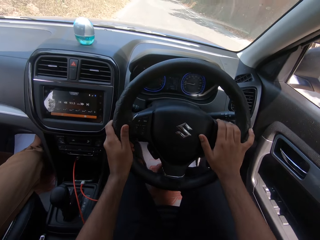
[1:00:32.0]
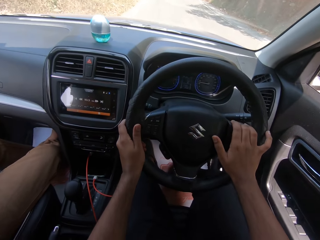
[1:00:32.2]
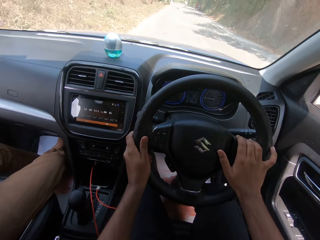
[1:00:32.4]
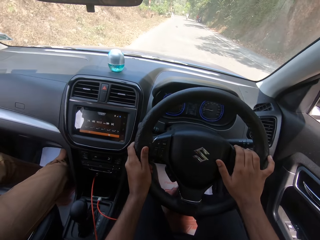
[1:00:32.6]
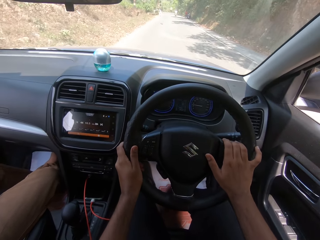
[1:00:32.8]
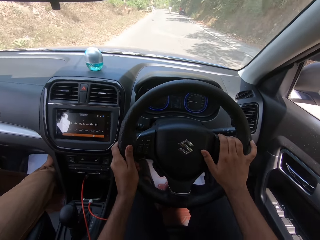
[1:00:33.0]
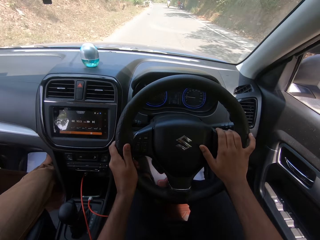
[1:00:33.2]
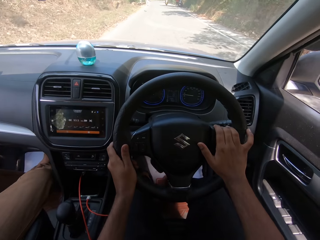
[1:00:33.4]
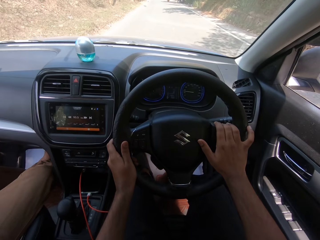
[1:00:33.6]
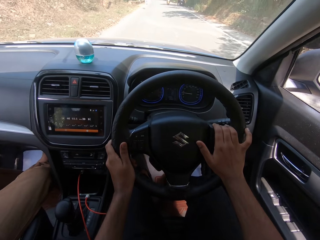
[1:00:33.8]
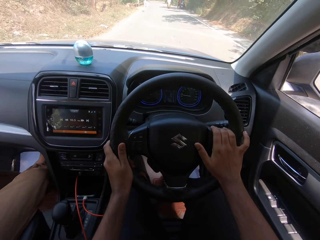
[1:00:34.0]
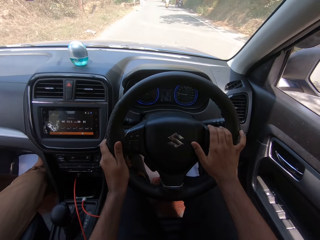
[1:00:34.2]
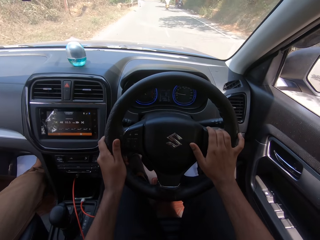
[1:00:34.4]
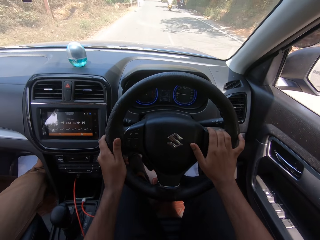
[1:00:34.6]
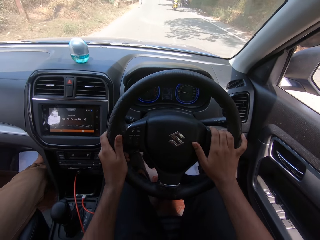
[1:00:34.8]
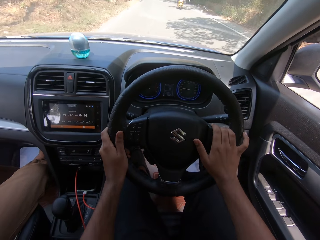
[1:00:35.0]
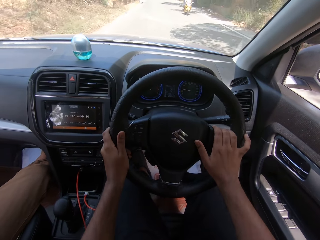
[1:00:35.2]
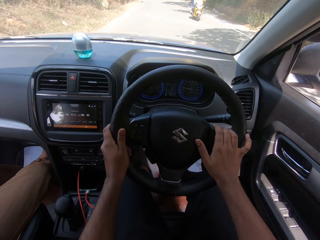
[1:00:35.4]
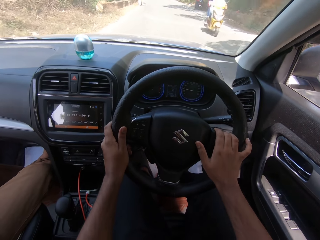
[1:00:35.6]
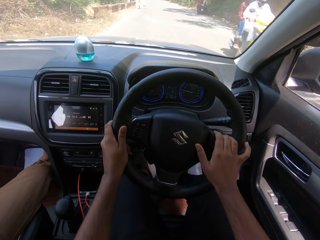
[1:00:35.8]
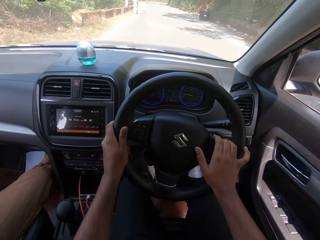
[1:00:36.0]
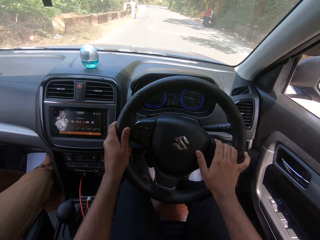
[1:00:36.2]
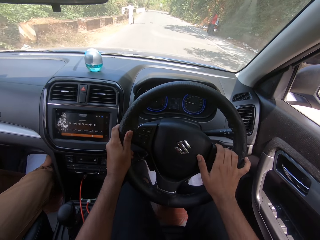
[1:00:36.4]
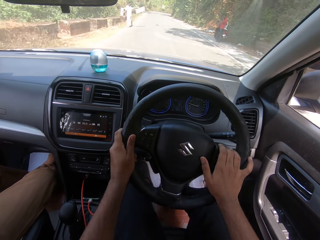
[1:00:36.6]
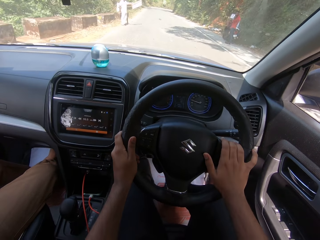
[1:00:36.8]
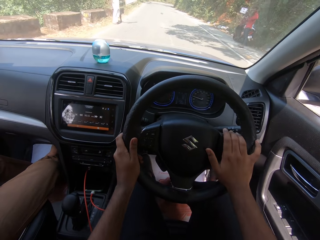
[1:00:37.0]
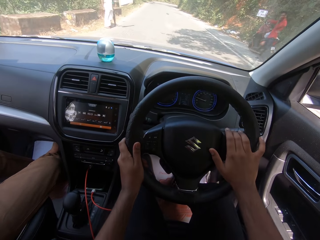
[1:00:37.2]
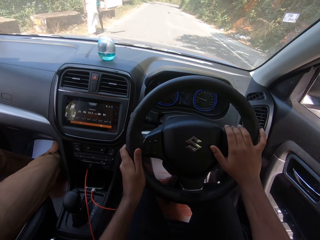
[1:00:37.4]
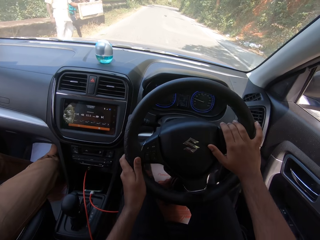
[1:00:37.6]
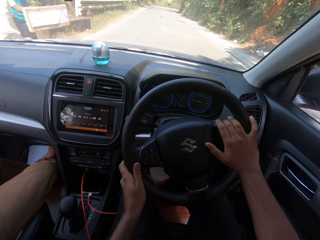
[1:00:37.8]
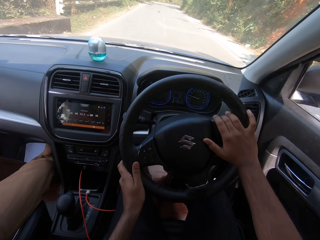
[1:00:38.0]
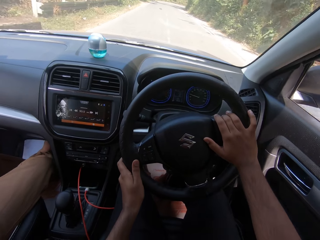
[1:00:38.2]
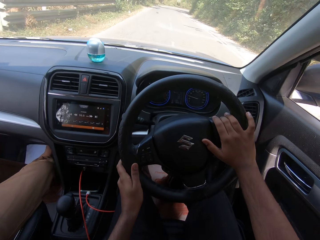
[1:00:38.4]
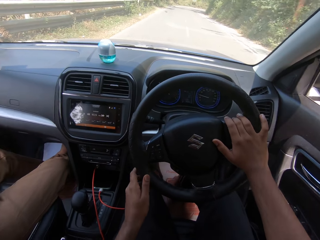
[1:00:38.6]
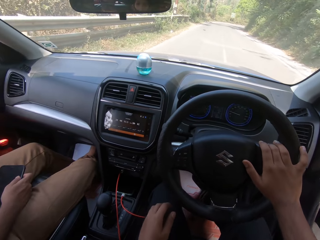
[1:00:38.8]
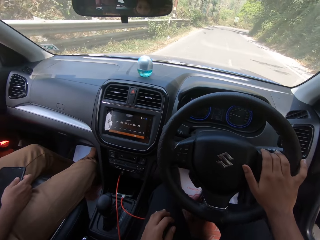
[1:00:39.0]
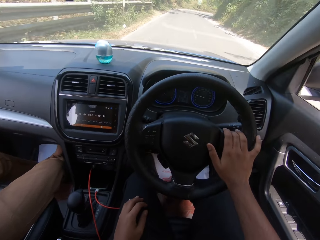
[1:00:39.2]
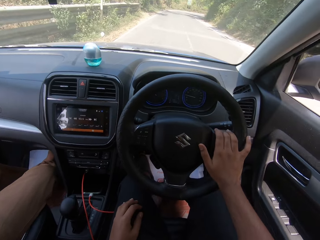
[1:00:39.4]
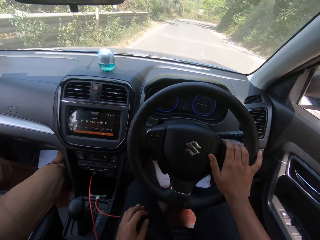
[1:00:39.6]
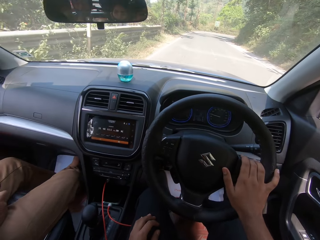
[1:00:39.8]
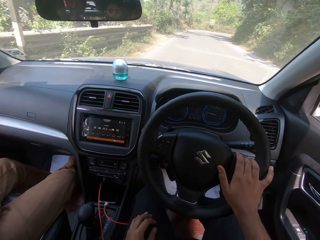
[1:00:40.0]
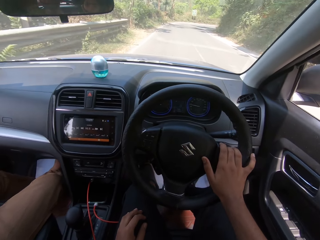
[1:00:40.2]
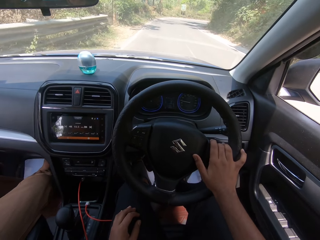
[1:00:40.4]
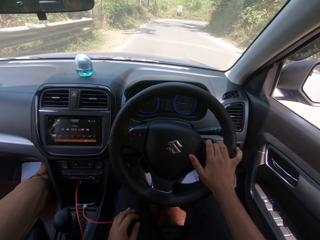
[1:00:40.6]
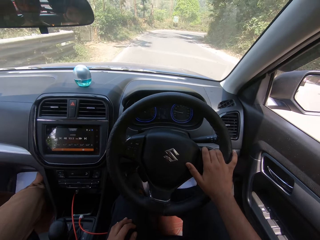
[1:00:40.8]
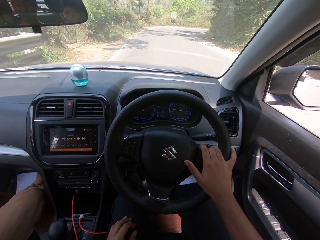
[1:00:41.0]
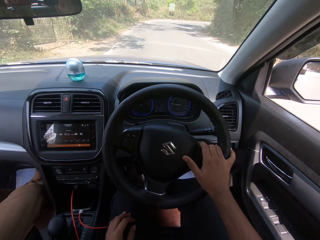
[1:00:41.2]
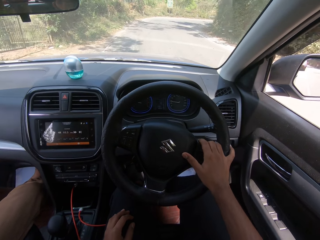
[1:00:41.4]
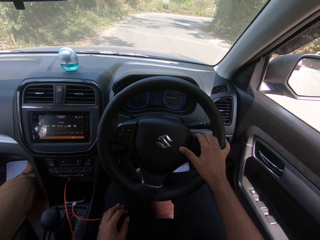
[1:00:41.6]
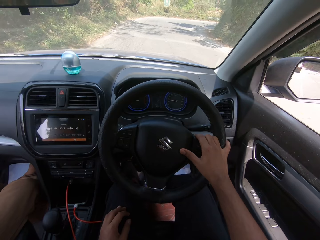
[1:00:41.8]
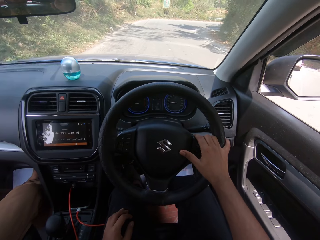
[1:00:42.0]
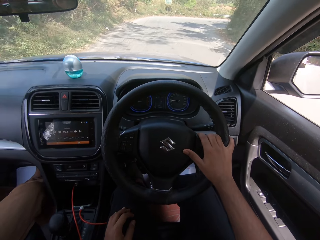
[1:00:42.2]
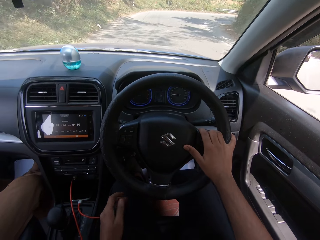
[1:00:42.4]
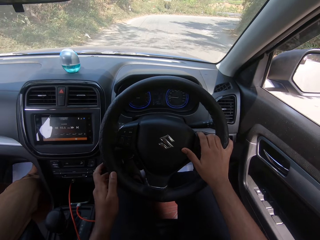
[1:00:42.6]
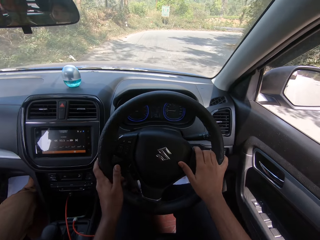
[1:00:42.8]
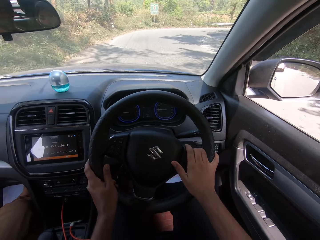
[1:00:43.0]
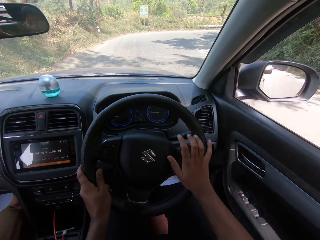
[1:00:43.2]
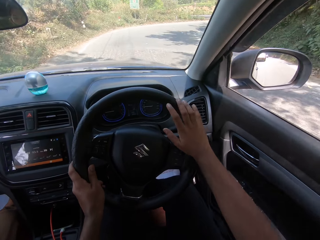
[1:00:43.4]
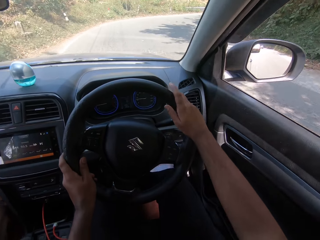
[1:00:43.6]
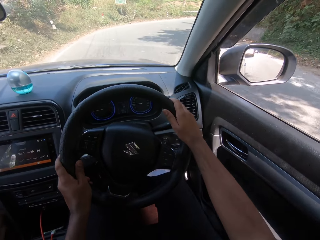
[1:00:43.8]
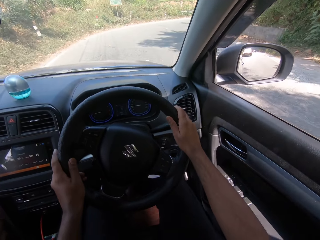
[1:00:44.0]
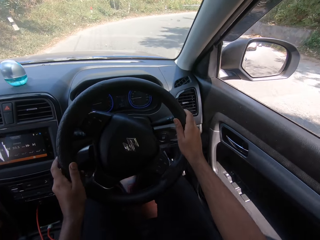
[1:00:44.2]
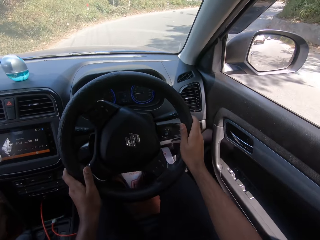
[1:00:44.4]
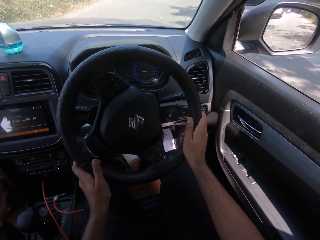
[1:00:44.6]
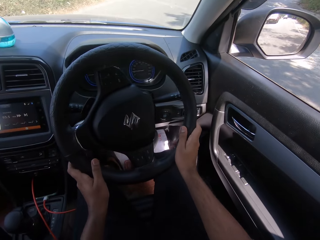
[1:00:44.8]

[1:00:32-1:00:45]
A motorcycle drives past the camera wearer. The camera wearer drives the car with his right hand on the steering wheel. He hoots the car. He drives the car with his hands on the steering wheel.

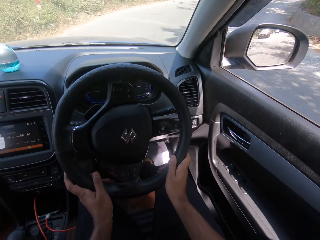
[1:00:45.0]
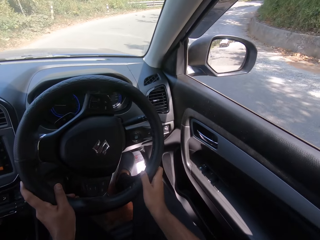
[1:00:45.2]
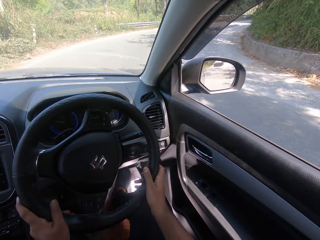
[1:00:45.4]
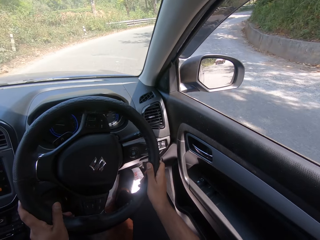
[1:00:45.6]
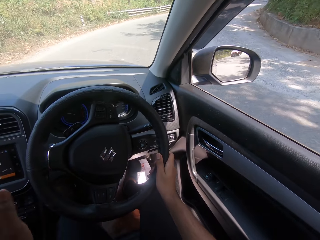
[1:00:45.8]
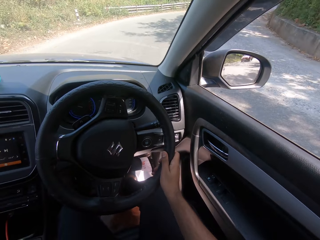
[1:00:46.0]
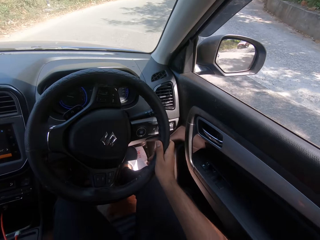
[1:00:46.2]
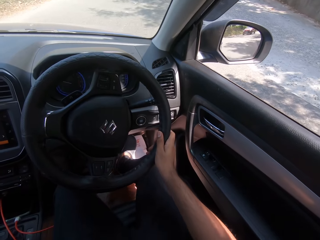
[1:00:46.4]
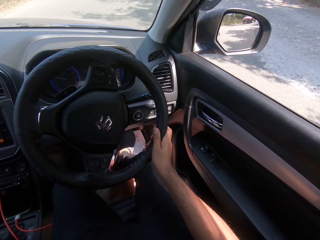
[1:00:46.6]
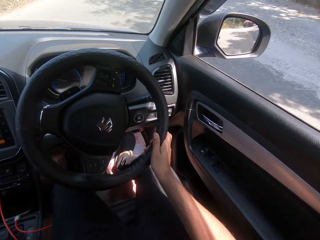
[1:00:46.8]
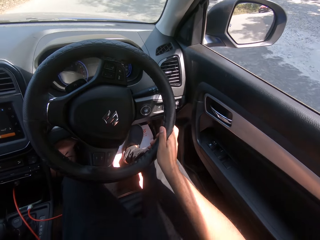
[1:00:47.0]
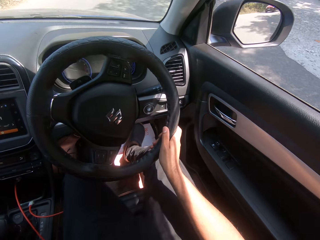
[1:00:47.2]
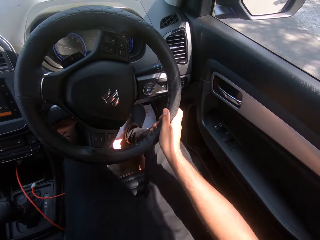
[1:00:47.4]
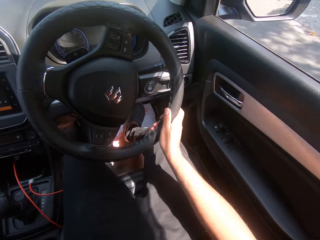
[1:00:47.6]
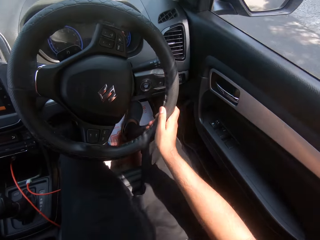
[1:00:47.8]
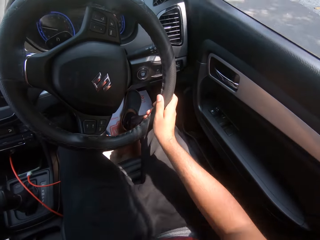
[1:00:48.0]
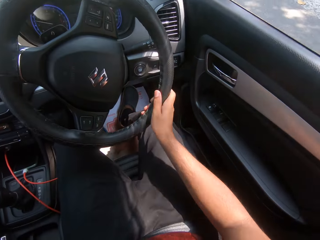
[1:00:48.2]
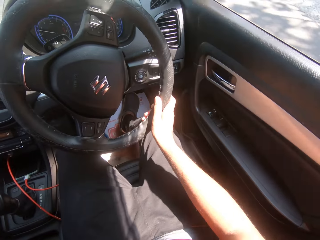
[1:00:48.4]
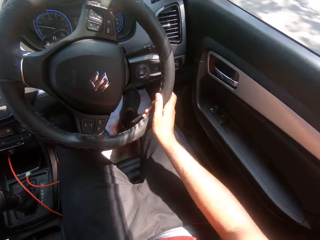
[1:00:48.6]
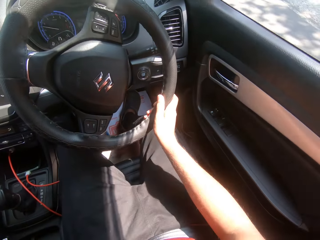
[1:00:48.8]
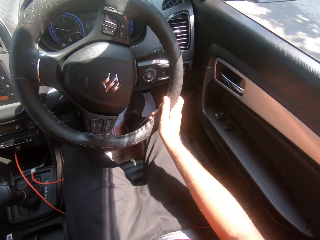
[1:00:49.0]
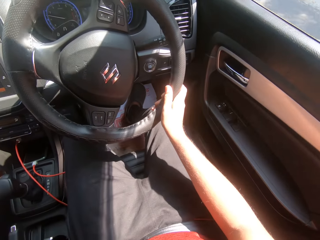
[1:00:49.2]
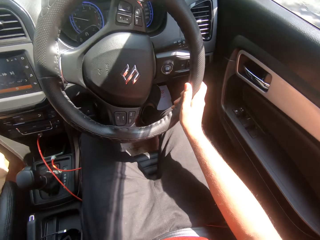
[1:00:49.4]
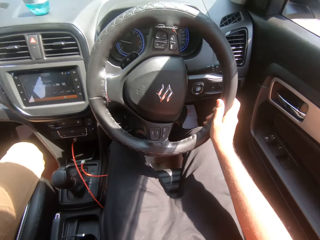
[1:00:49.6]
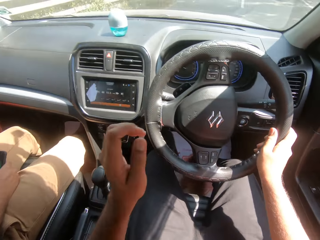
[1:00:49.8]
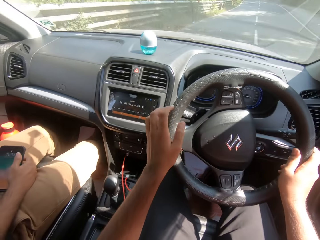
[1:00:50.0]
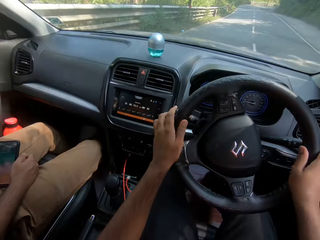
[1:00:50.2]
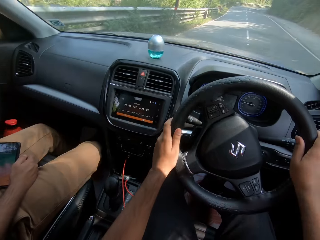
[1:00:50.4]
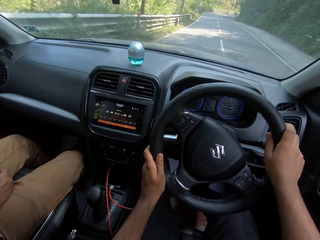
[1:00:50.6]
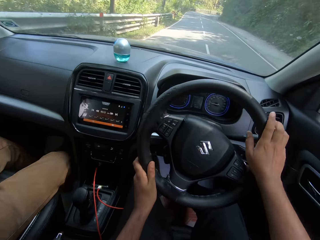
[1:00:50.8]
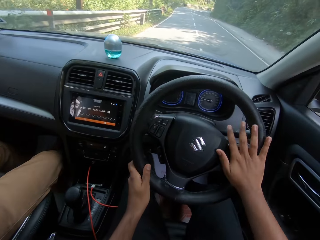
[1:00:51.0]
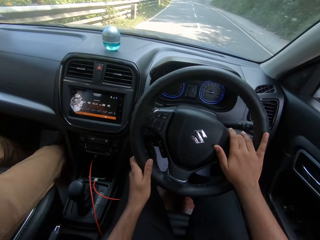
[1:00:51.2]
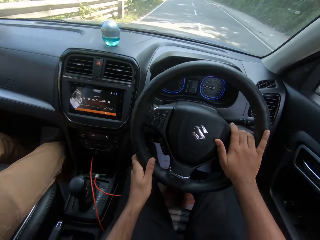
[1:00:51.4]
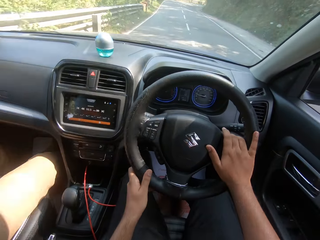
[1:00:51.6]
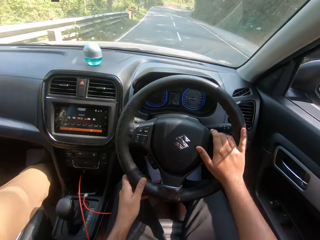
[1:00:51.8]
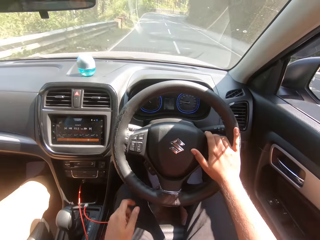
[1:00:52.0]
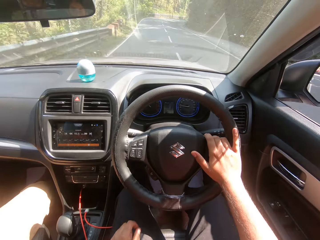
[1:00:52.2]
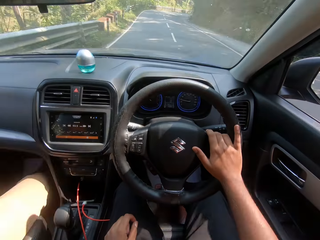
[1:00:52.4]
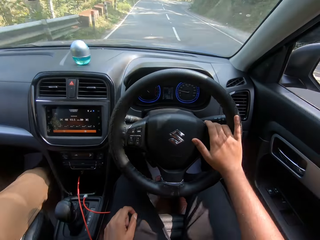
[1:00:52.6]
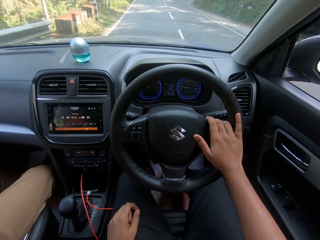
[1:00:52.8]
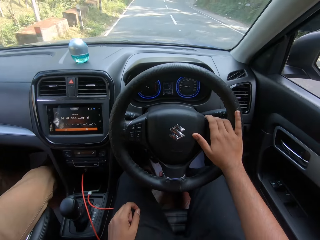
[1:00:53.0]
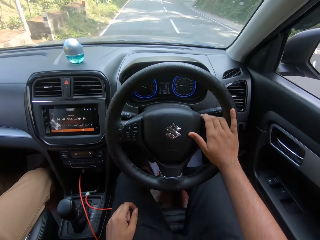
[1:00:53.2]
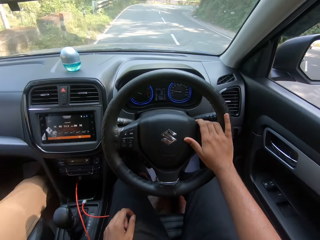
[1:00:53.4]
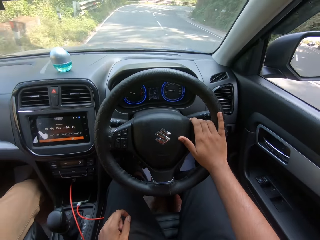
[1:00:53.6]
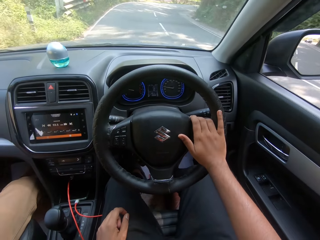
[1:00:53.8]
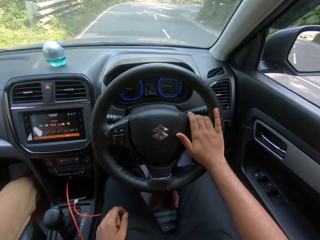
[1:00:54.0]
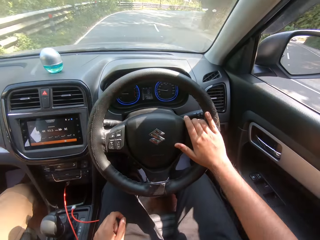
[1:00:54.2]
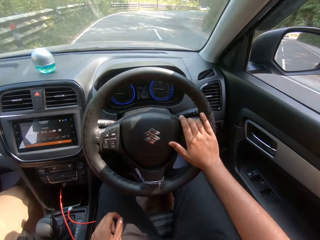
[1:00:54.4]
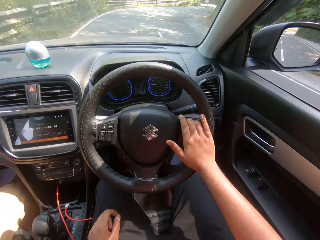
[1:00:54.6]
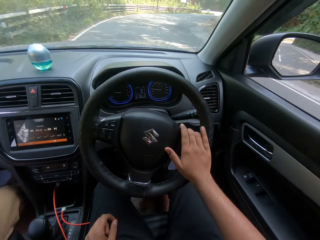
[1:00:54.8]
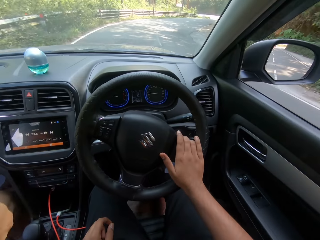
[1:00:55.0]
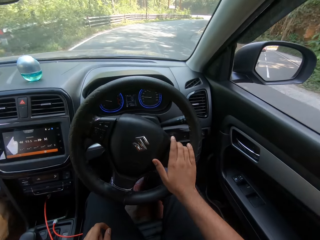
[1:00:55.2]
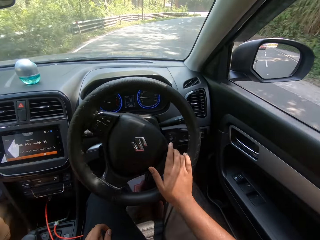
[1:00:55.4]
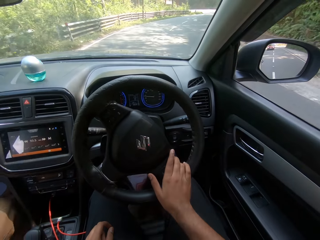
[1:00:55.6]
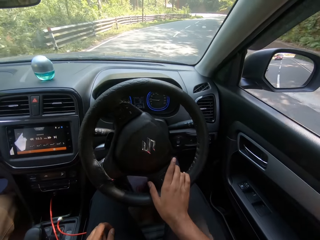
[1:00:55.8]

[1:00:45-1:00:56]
The camera wearer removes his left hand from the steering wheel. He drives the car with his right hand on the steering wheel. The man operates the phone with his hands. The camera wearer drives the car with his hands on the steering wheel. He removes his left hand from the steering wheel. He drives the car with his right hand on the steering wheel.
